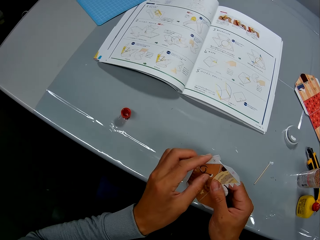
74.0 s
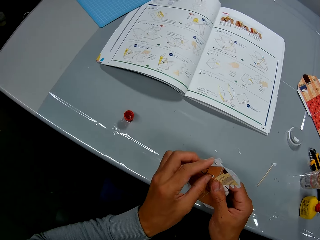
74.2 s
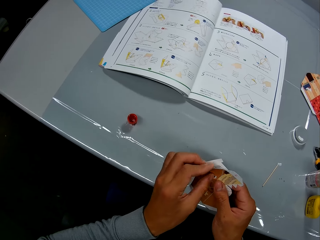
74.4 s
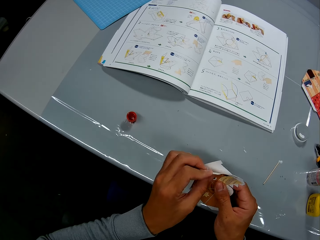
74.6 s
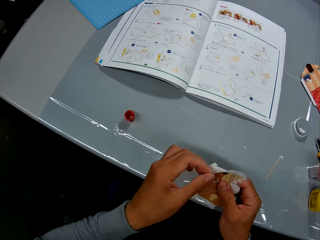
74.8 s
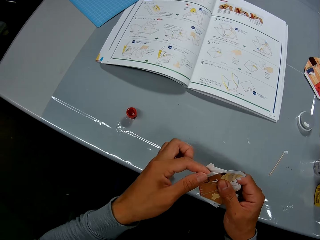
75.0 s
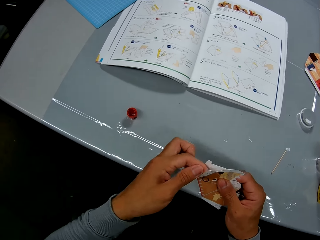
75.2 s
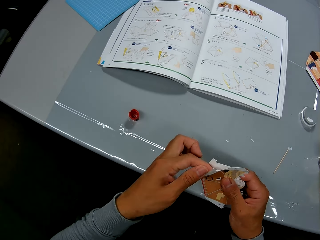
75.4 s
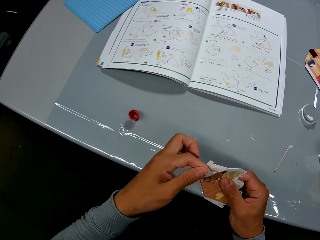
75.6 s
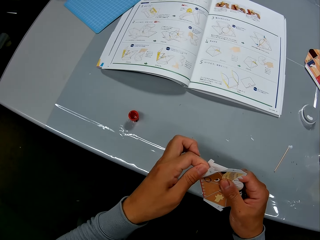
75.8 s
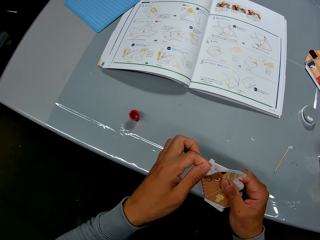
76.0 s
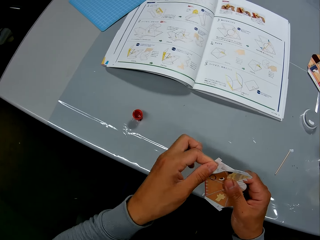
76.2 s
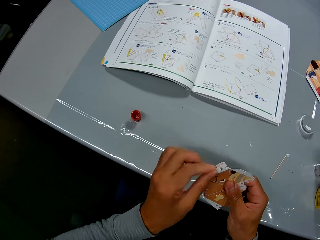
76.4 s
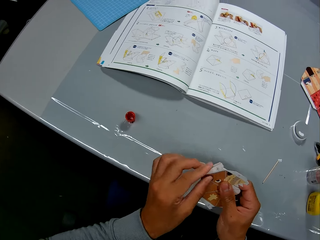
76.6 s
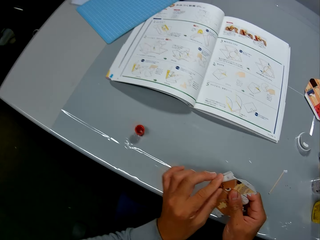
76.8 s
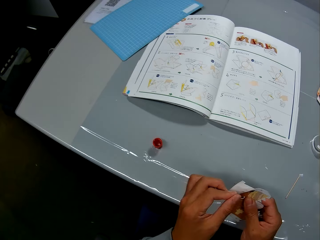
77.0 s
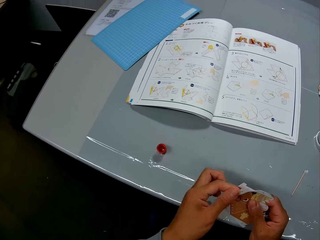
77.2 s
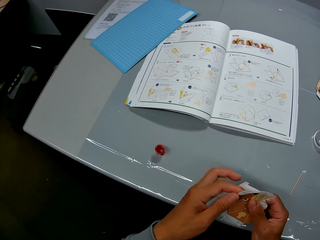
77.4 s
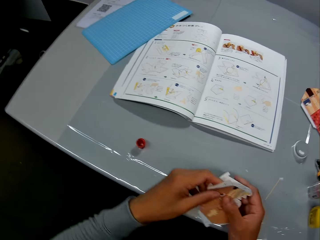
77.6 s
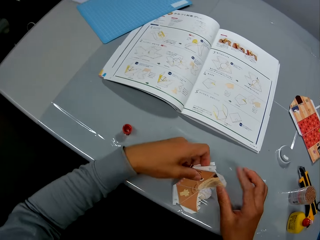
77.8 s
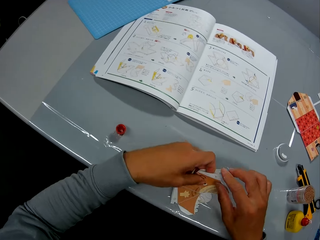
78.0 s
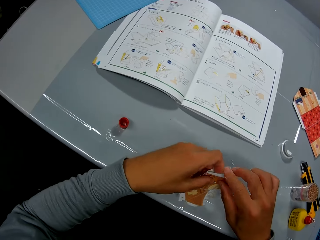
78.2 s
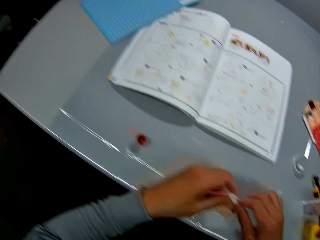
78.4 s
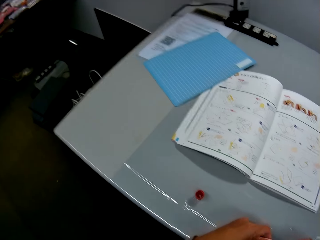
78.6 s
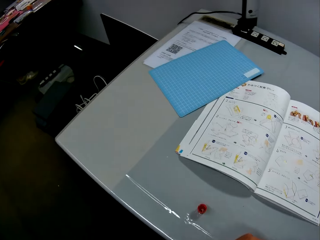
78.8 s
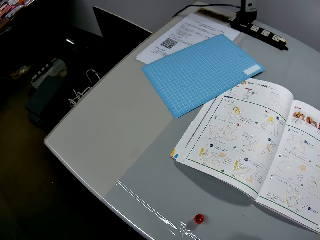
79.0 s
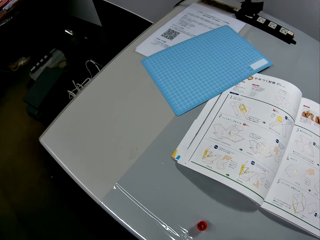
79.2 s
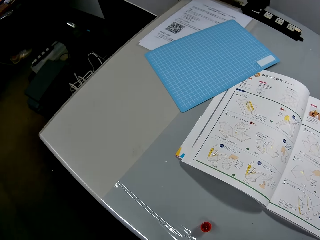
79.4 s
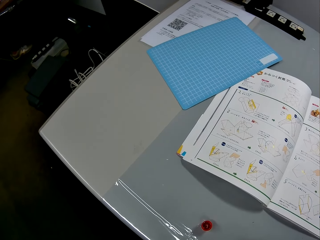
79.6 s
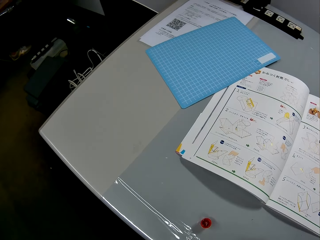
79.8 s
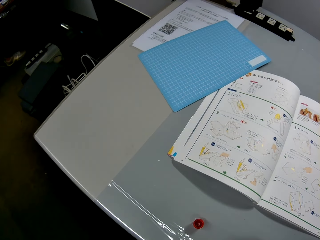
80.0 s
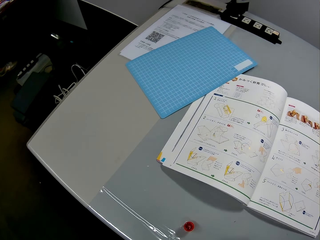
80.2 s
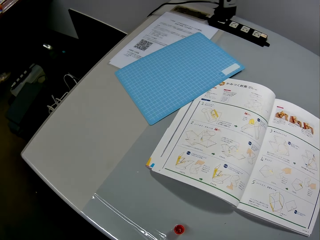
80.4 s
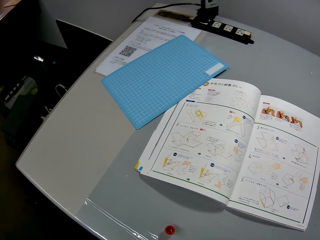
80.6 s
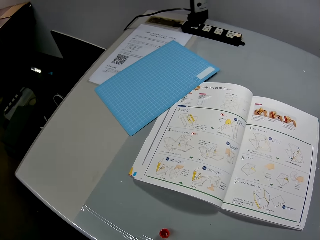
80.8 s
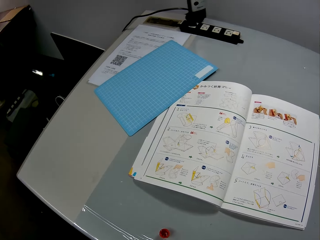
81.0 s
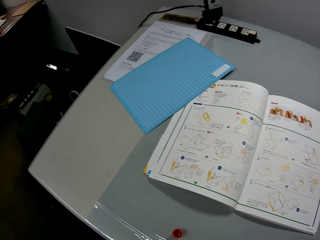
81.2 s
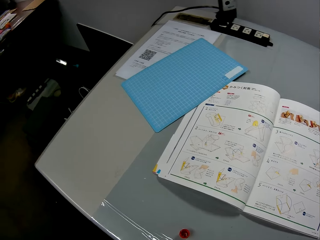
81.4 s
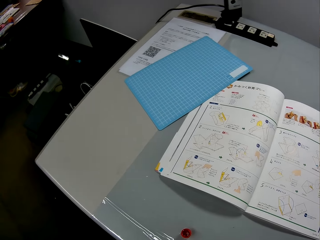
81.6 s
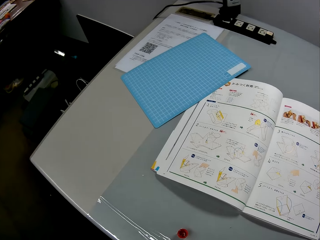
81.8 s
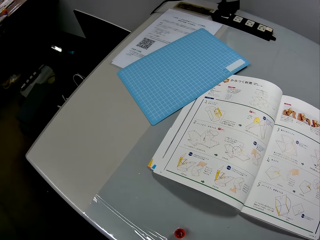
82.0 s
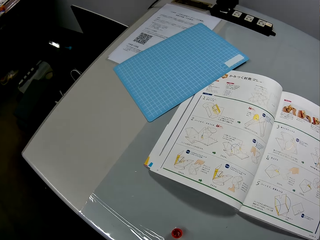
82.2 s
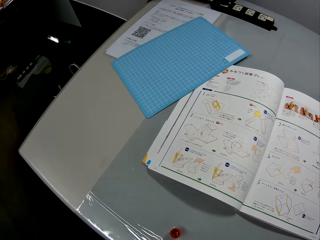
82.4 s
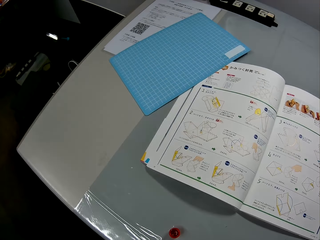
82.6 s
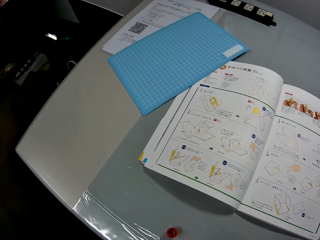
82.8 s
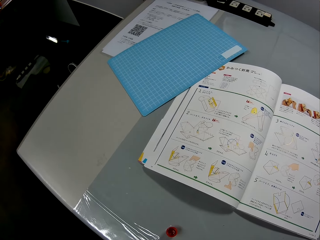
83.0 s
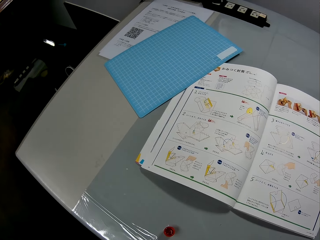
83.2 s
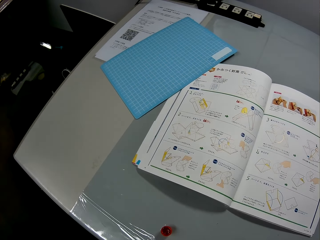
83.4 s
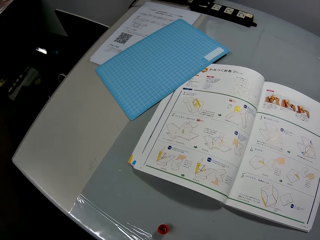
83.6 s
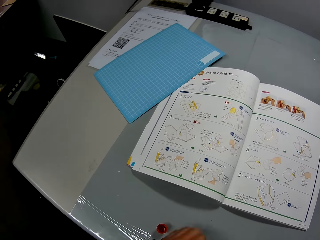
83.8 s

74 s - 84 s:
The camera wearer passes the paper model to the left hand. They put the paper model on the table. They continue to check the craft illustrations in the craft book.

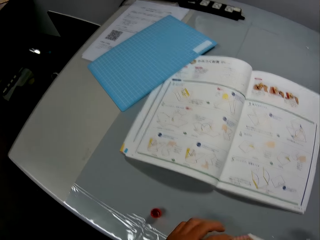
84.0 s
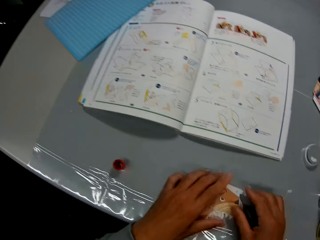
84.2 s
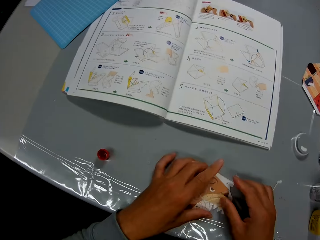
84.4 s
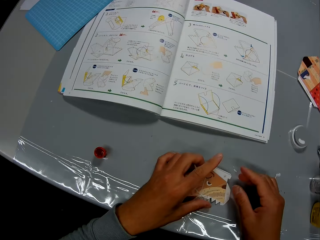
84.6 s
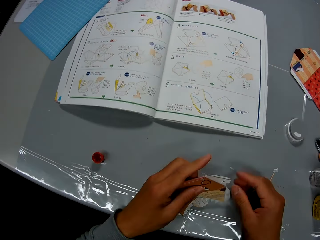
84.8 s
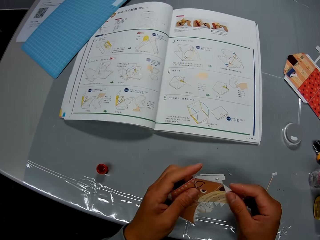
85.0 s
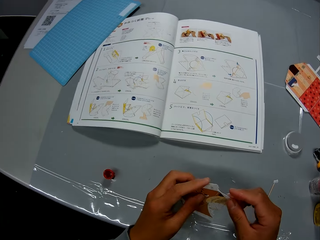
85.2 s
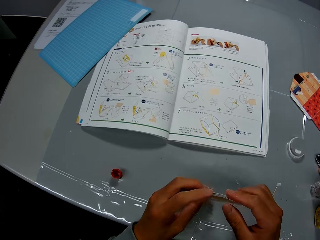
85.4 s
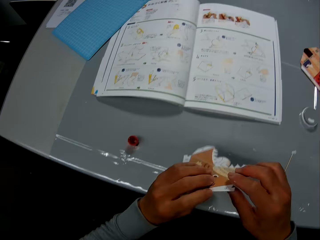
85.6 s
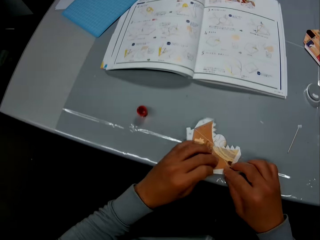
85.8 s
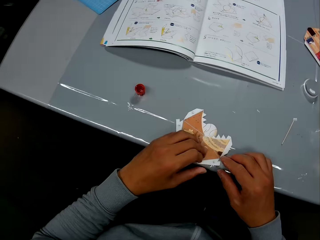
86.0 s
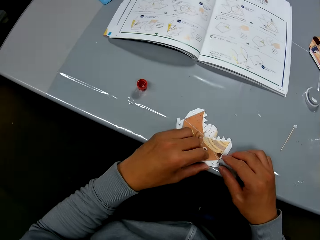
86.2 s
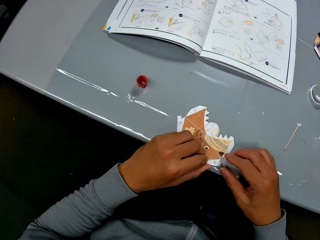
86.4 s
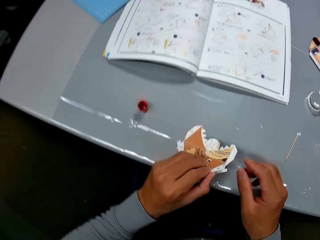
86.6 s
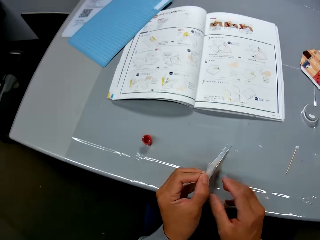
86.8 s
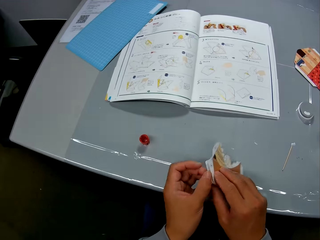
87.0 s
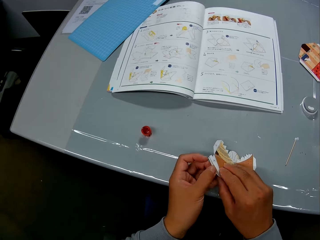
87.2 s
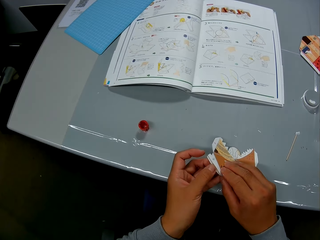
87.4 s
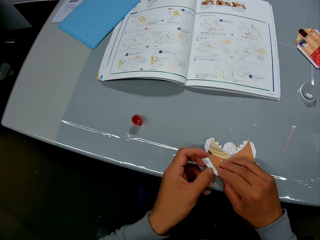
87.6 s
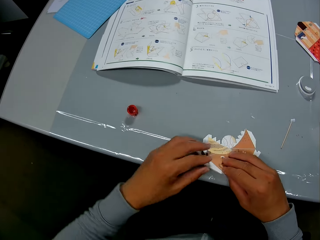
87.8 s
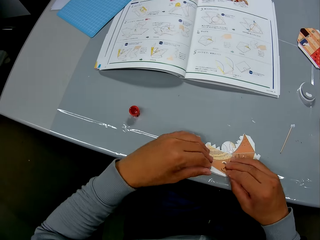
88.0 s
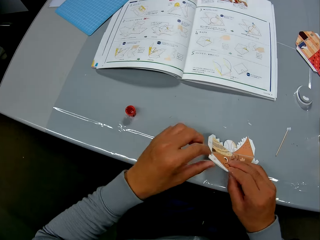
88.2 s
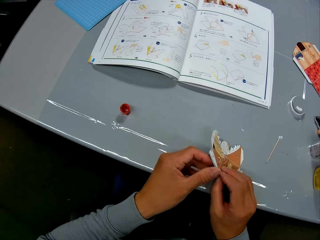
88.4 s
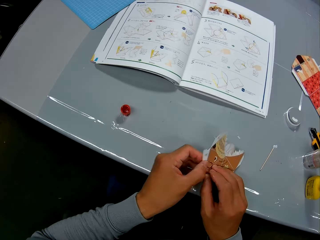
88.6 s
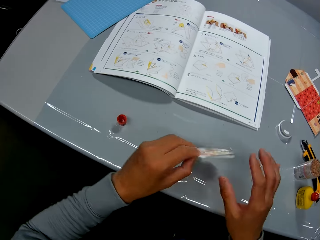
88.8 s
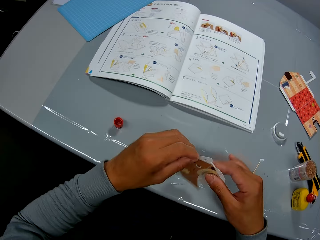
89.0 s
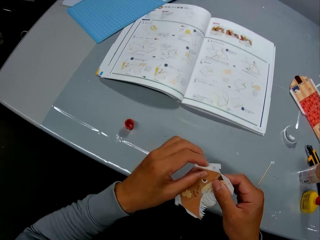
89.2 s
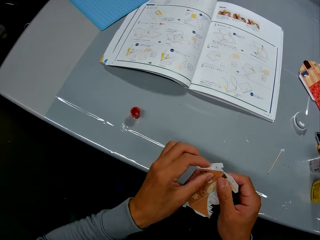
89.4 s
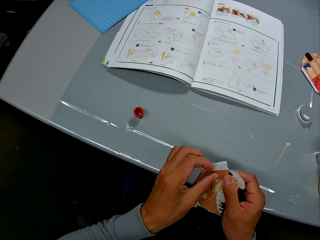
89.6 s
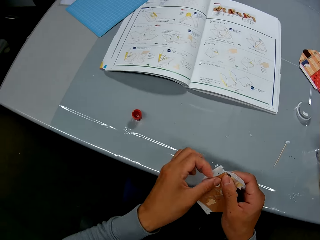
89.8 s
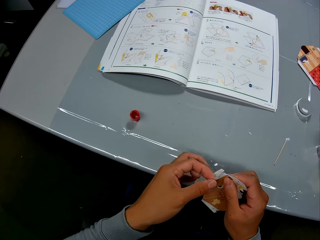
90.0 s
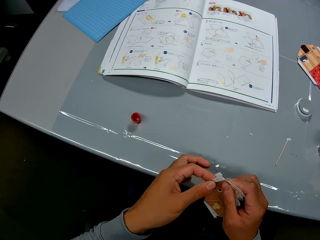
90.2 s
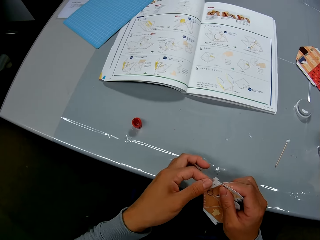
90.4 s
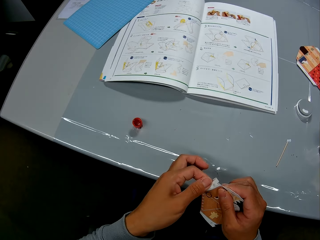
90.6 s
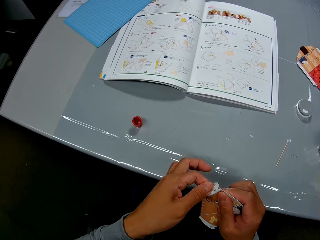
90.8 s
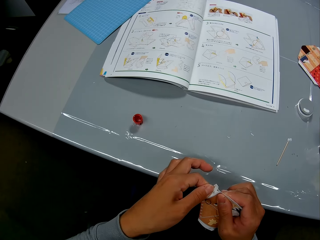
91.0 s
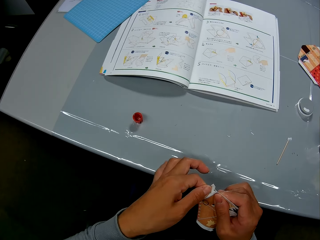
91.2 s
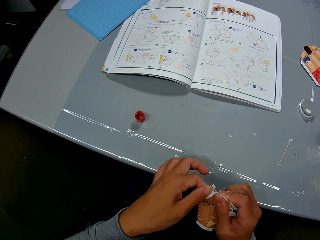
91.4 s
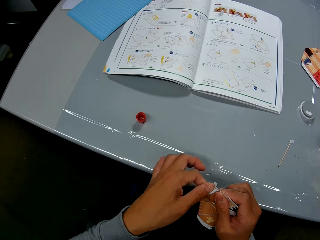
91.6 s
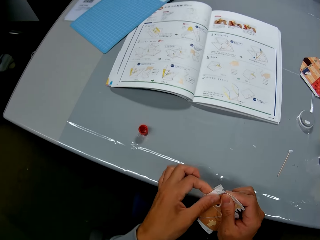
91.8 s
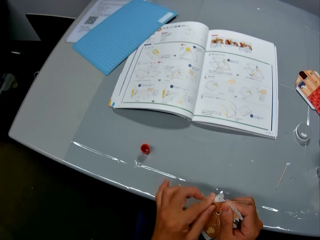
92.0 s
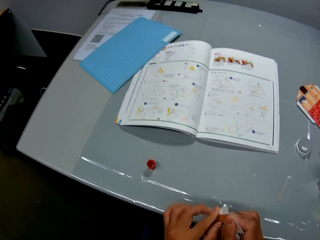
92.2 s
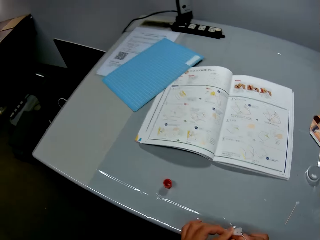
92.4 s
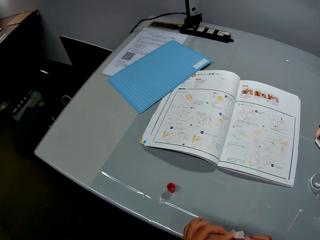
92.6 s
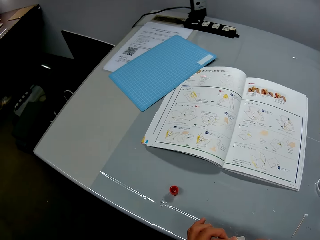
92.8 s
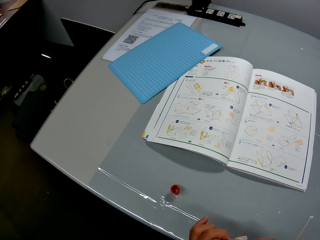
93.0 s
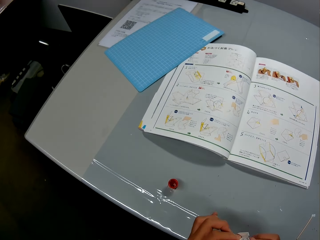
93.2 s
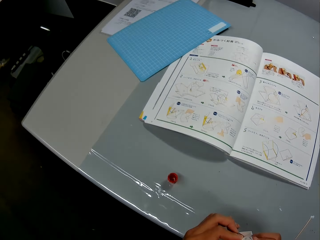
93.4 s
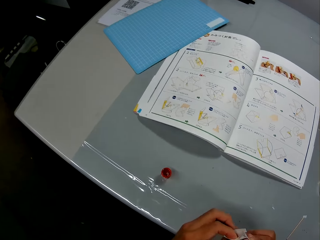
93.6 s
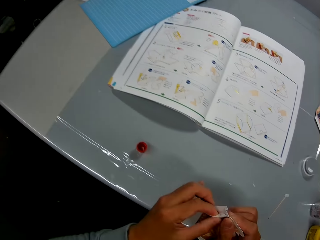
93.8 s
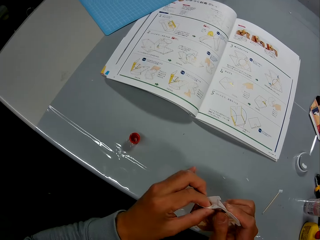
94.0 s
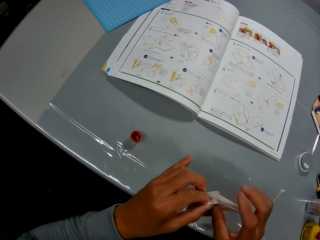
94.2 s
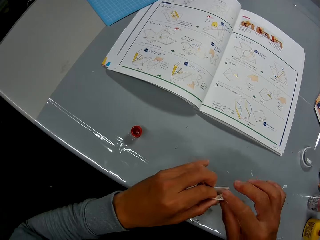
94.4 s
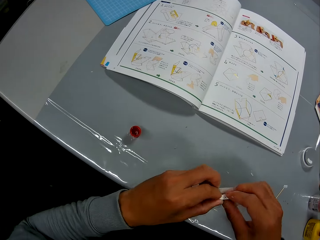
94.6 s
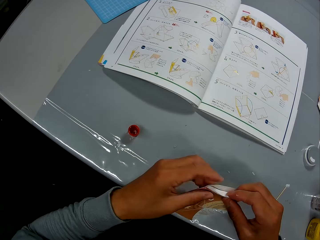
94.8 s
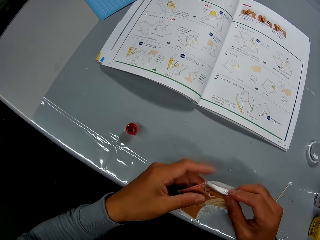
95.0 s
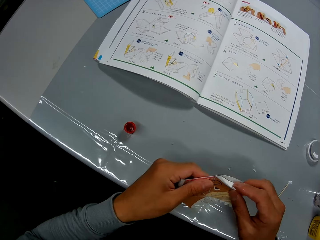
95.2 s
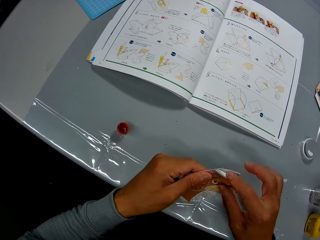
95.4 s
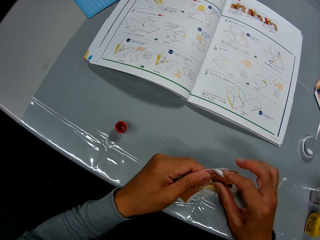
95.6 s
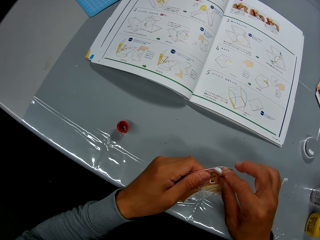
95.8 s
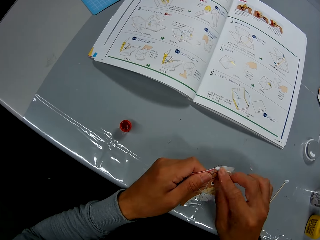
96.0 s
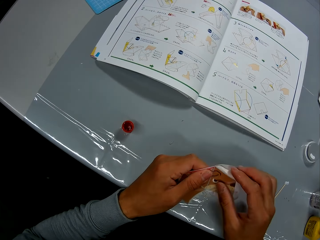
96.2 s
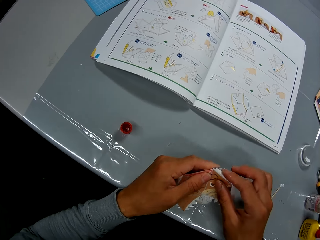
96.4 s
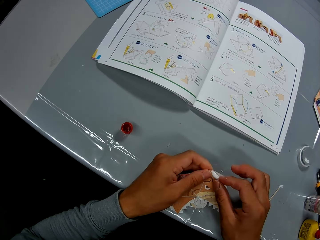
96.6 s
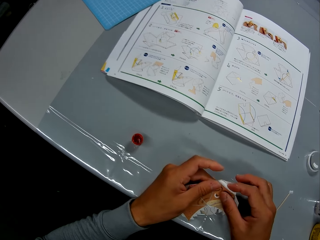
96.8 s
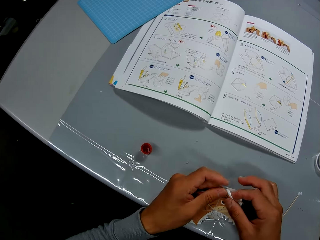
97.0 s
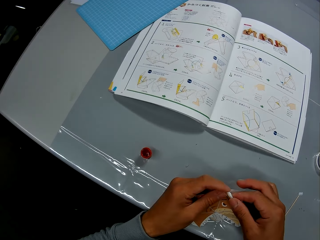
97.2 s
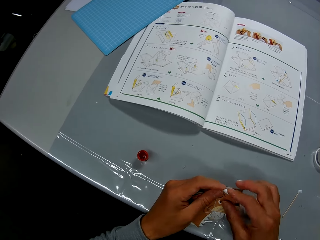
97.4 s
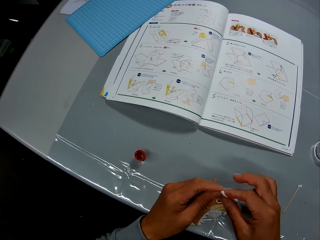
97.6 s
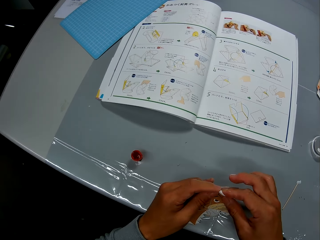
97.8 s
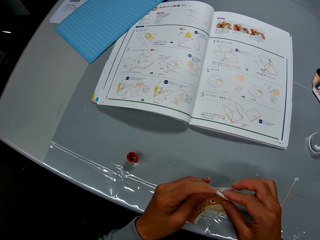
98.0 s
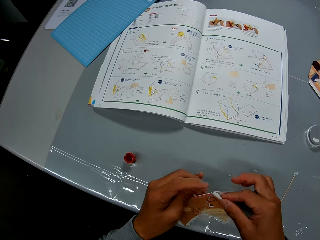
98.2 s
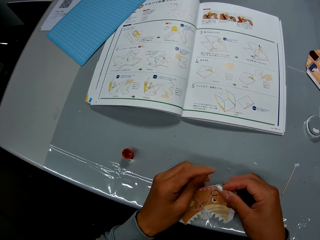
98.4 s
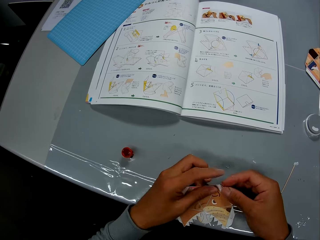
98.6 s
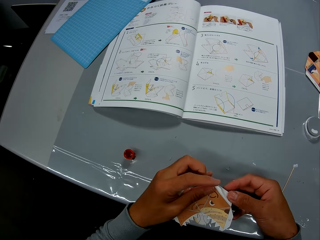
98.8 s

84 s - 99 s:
The camera wearer picks up the paper model. They put the paper model on the table. They lift the paper model. They put the paper model on the table. They lift the paper model. They lift it again. They fold the paper model. They look at the manual. They fold the paper model.
